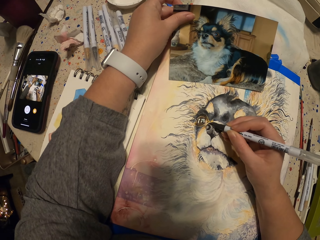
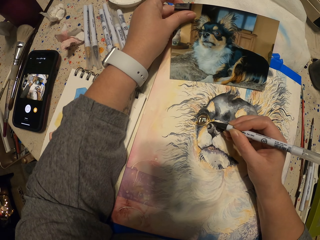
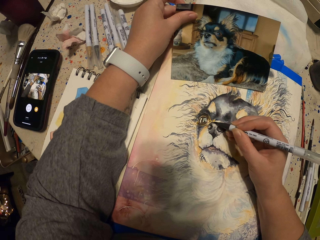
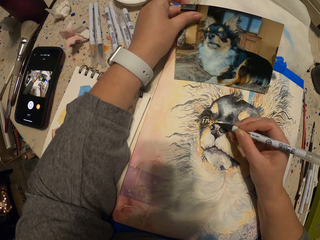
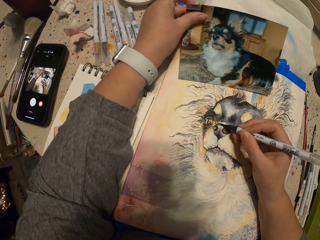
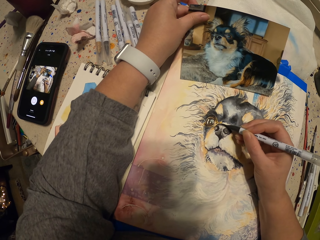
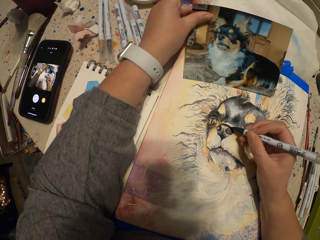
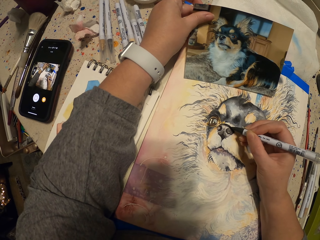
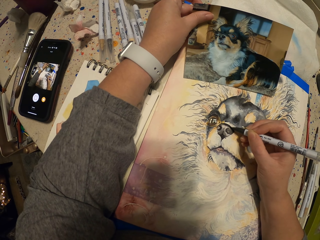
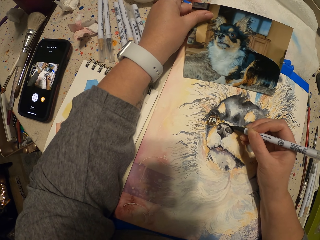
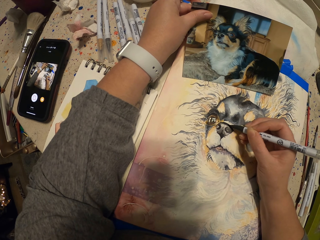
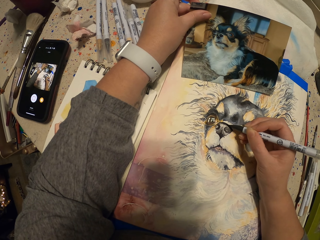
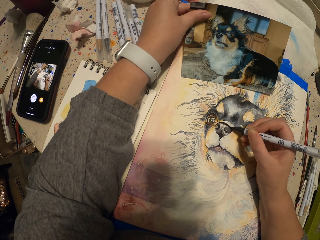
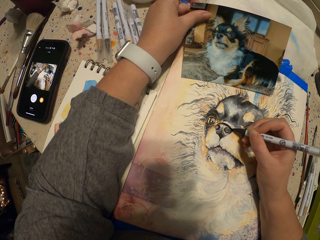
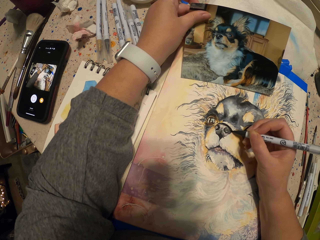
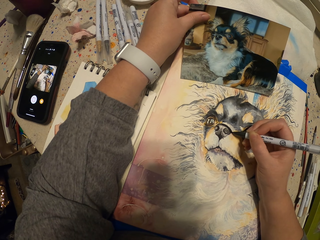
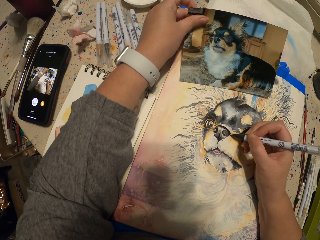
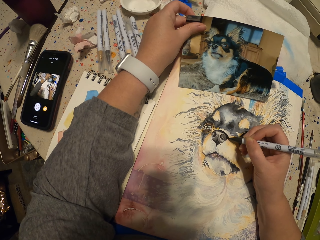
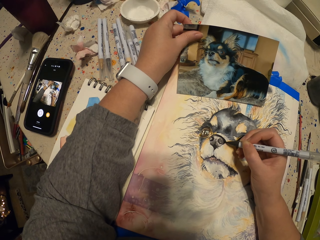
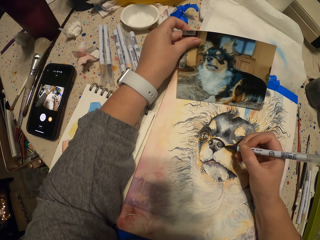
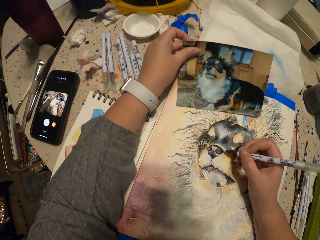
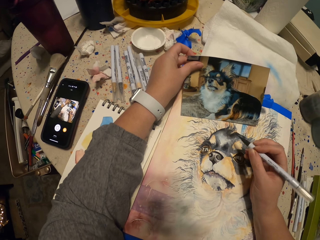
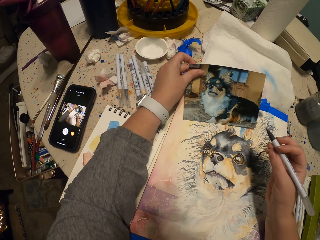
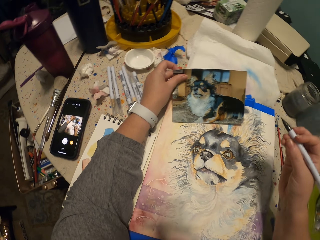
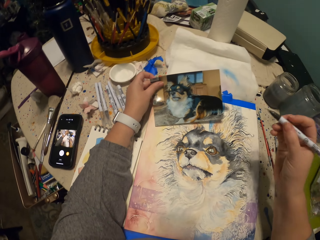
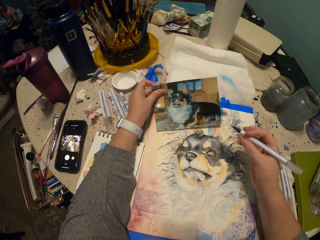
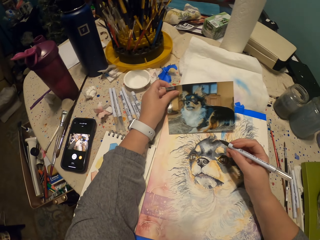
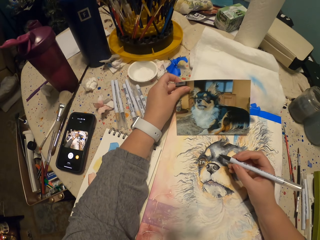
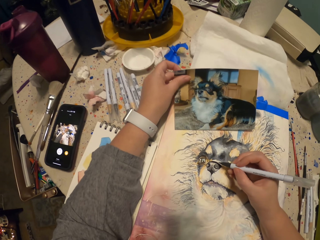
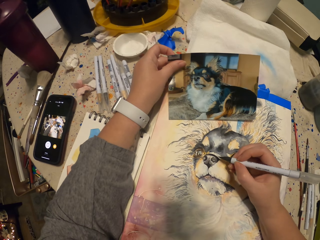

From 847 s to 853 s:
The camera wearer looks around. They raise their hand.

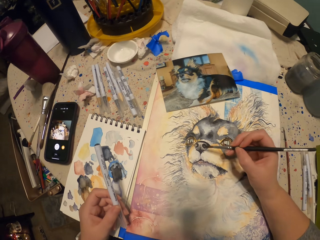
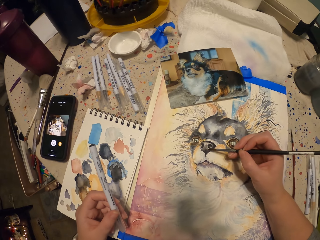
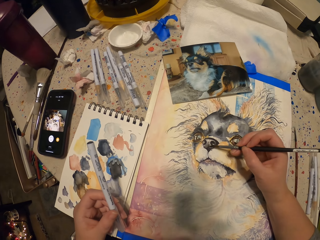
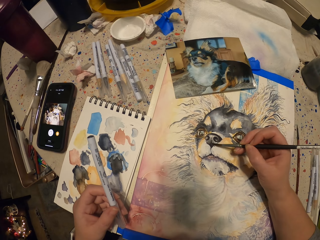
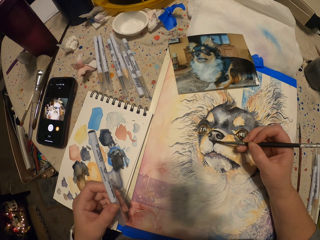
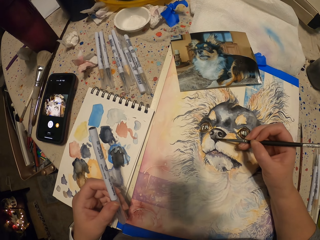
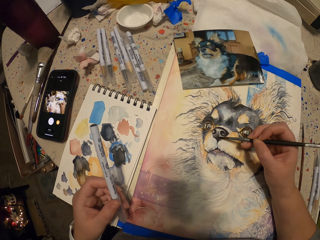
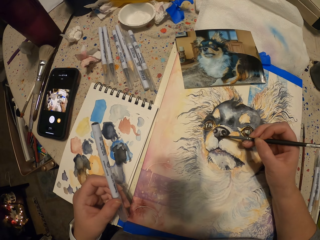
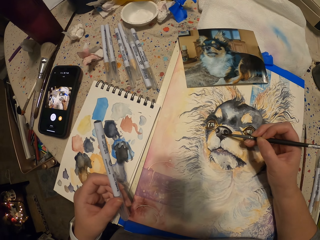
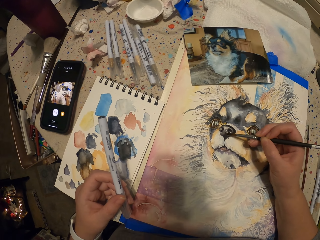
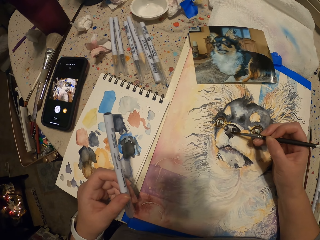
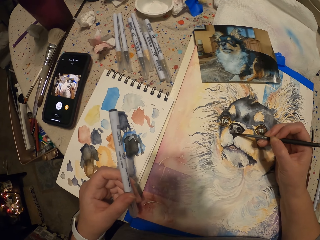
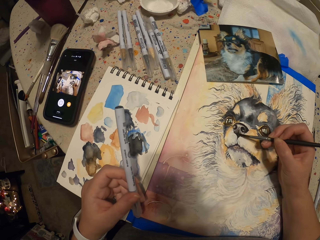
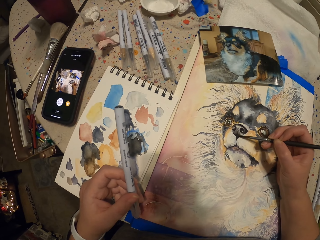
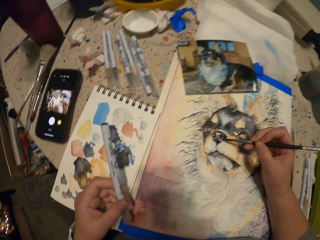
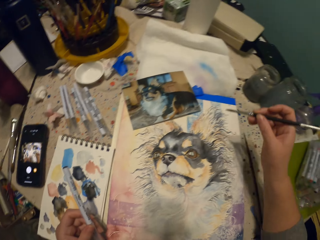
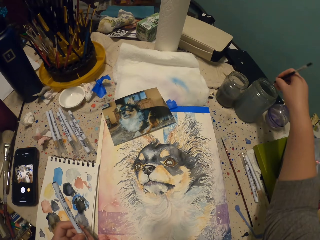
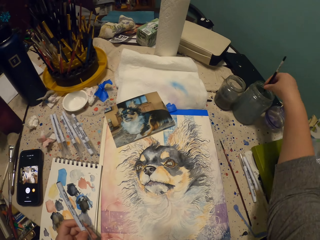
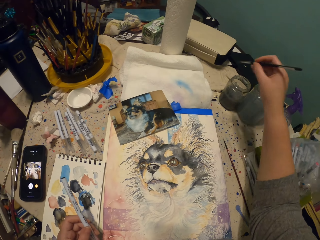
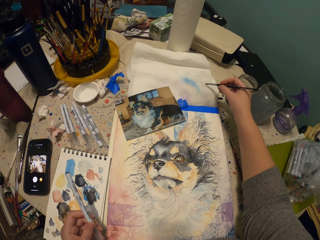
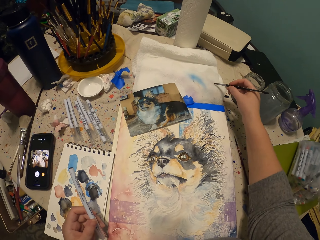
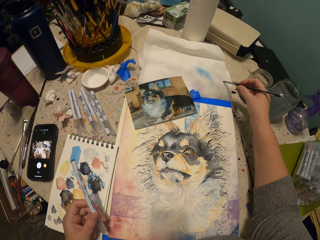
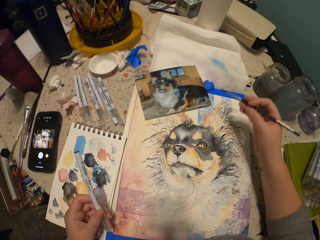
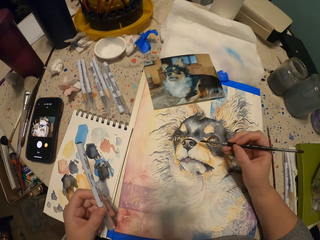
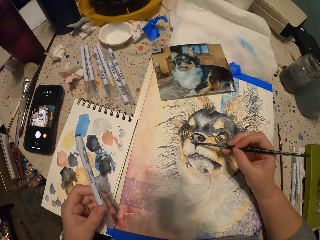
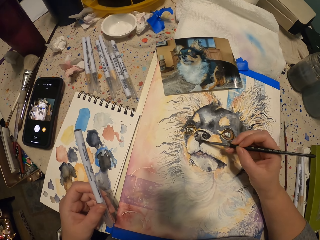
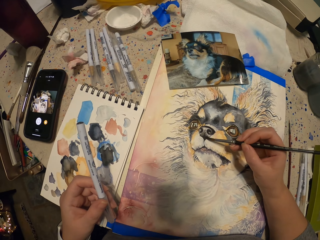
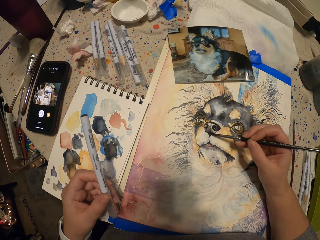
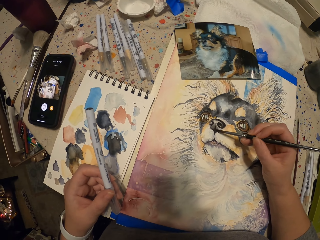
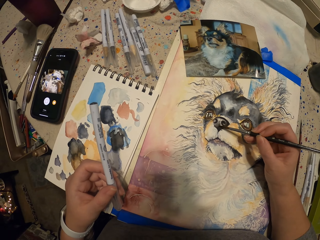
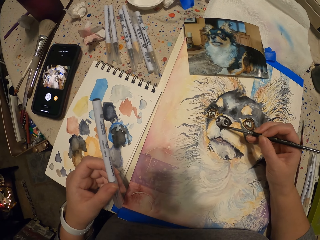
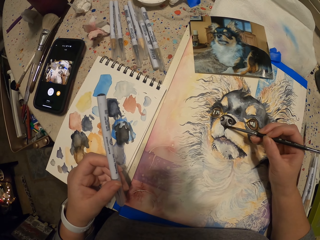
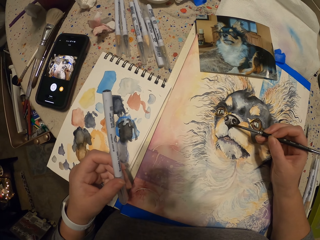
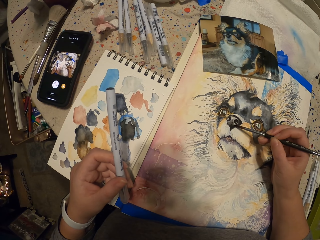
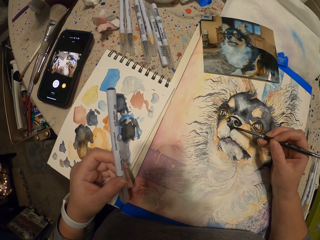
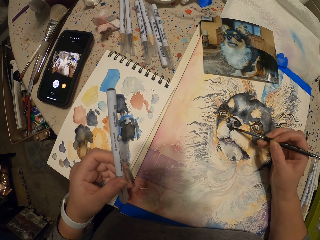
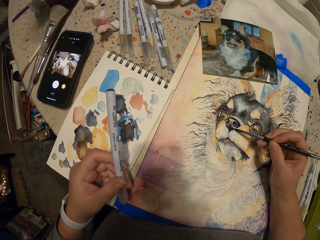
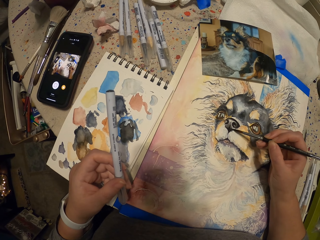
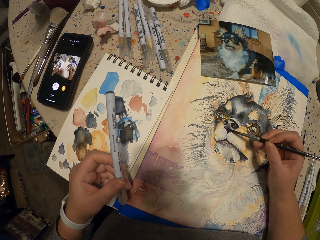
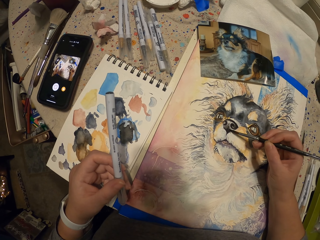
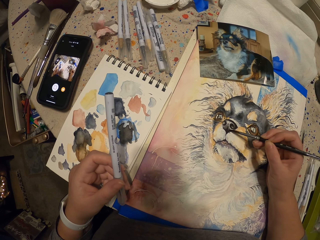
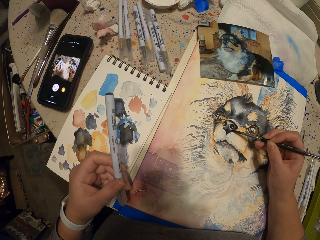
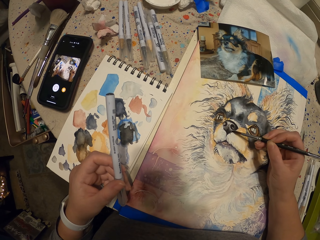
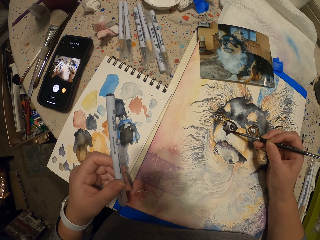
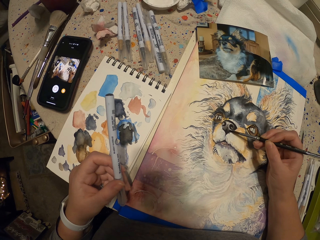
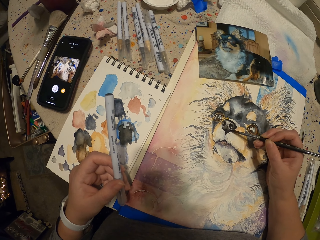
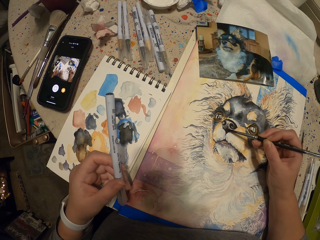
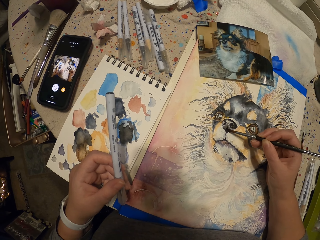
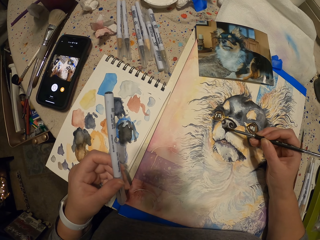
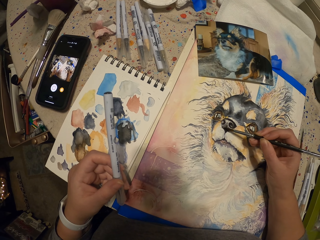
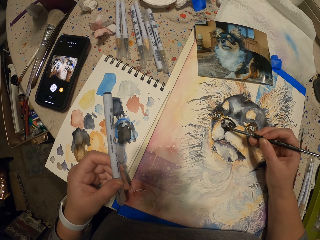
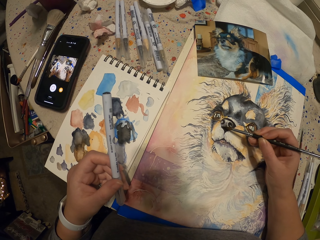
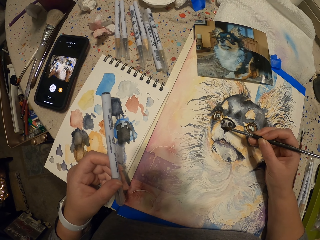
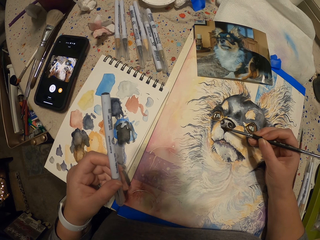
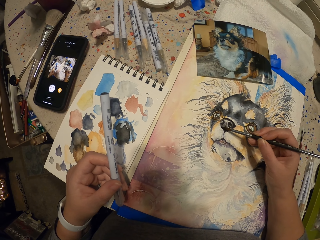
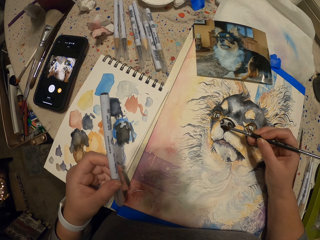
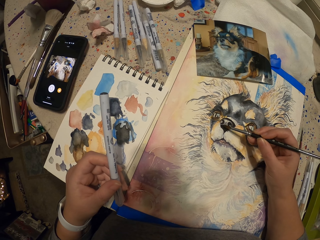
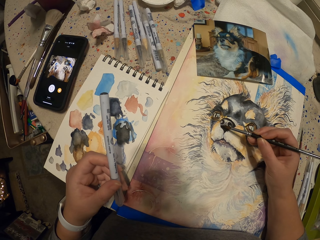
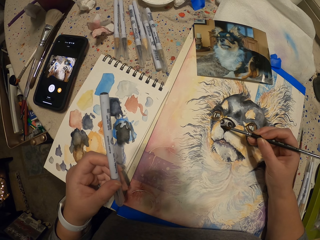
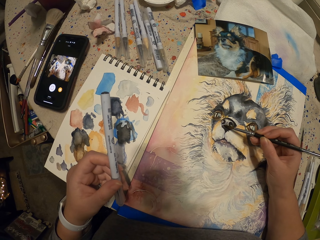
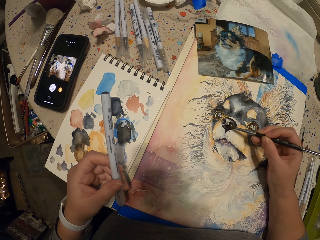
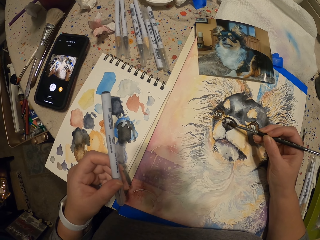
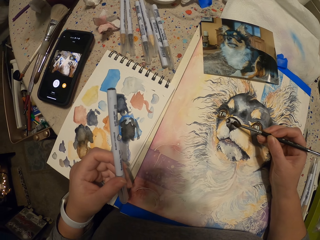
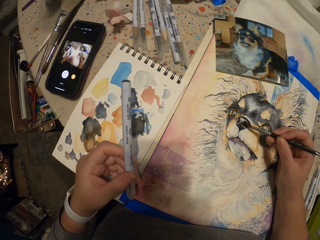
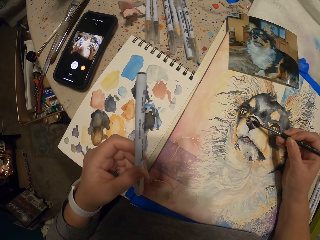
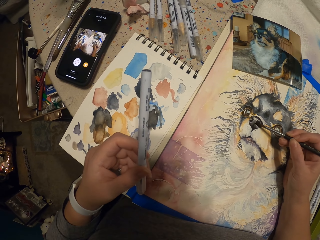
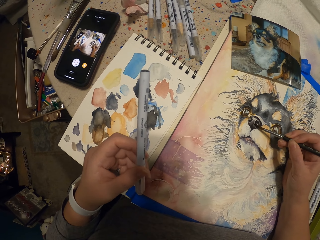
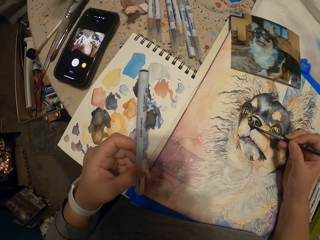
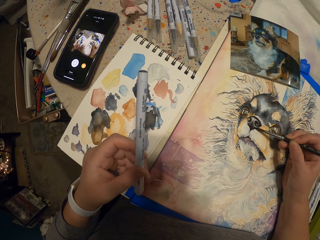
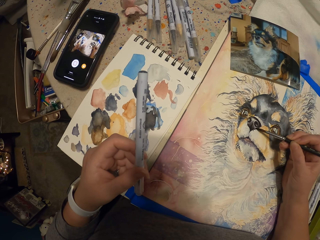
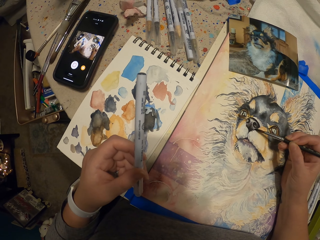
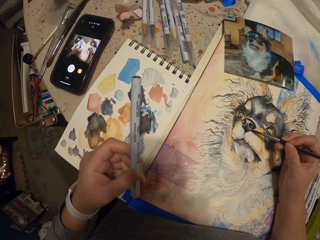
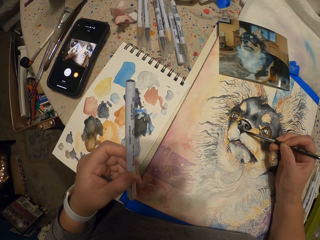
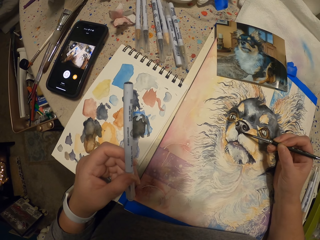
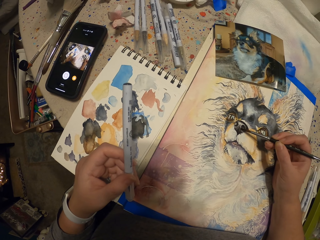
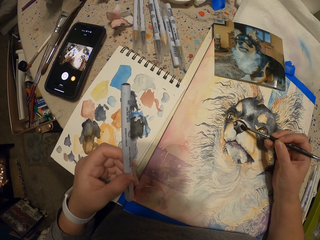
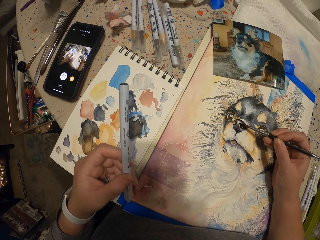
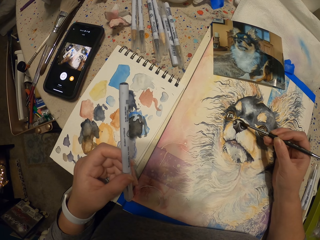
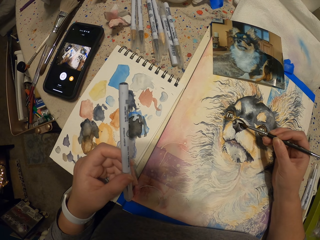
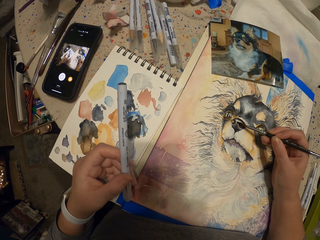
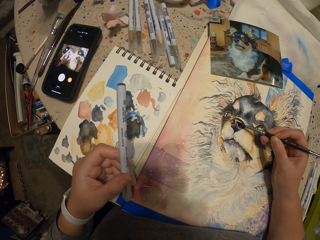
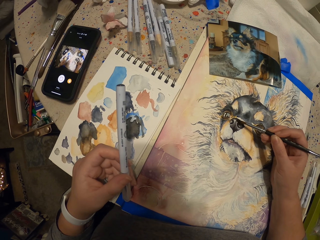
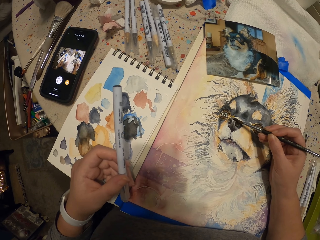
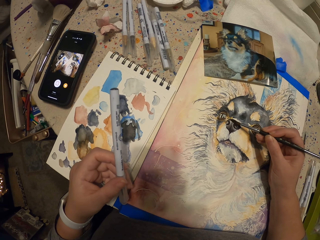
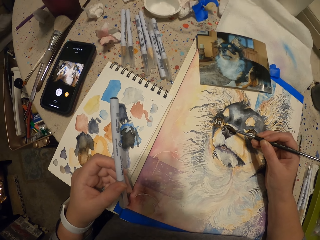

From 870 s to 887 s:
The camera wearer paints with a paint brush. They dip the brush in the jar. They wipe the brush on the tissue. They tap the brush on the blotting paper. They paint with the paint brush. They look around.
